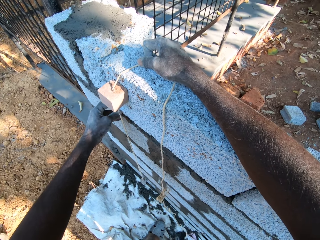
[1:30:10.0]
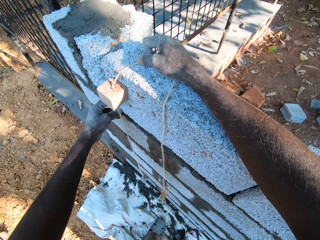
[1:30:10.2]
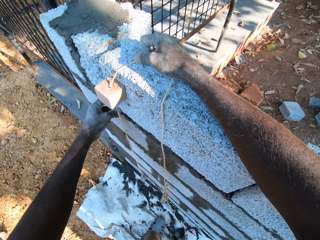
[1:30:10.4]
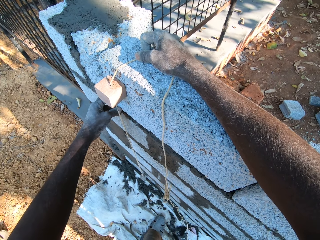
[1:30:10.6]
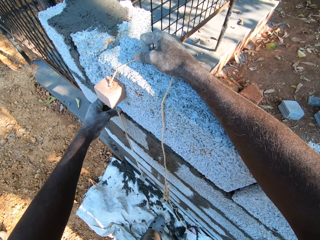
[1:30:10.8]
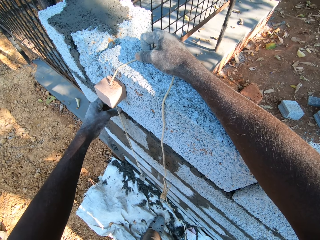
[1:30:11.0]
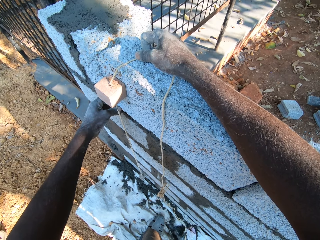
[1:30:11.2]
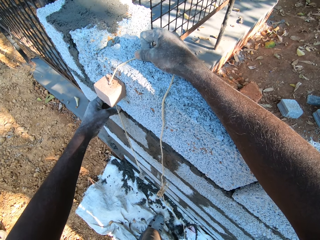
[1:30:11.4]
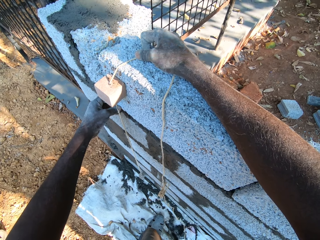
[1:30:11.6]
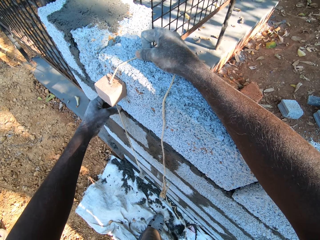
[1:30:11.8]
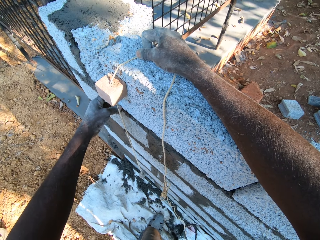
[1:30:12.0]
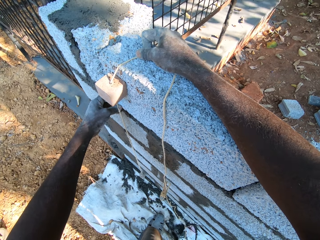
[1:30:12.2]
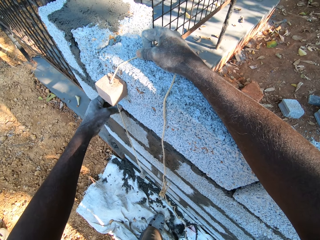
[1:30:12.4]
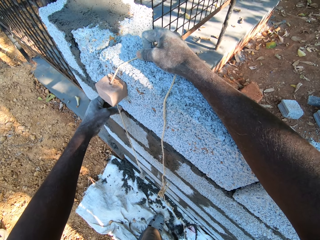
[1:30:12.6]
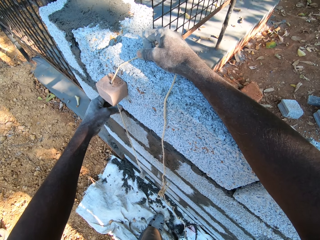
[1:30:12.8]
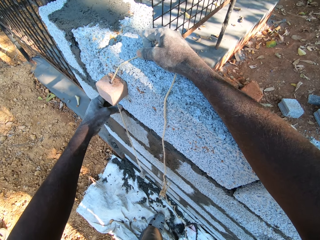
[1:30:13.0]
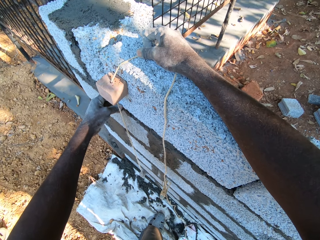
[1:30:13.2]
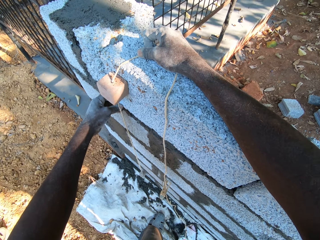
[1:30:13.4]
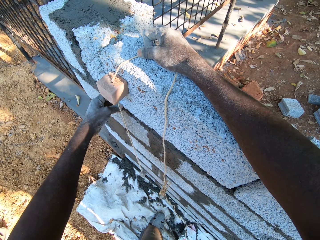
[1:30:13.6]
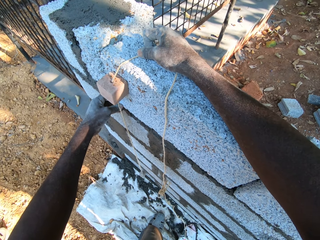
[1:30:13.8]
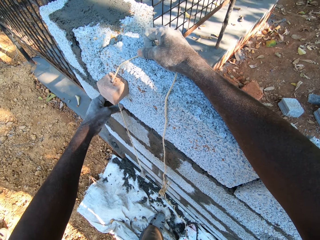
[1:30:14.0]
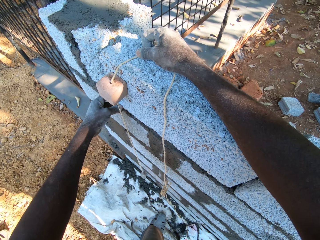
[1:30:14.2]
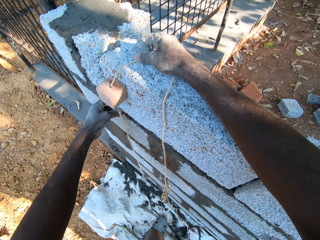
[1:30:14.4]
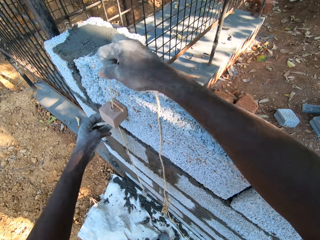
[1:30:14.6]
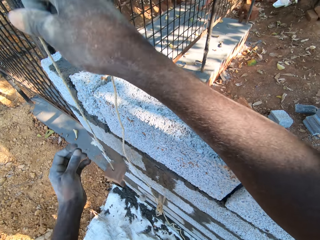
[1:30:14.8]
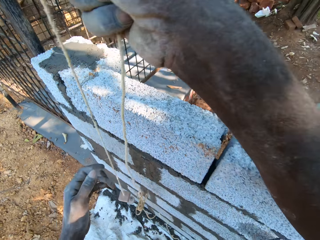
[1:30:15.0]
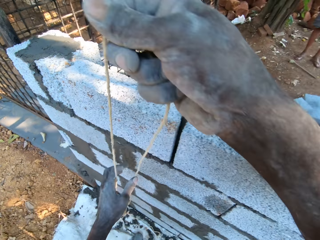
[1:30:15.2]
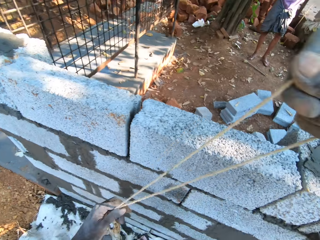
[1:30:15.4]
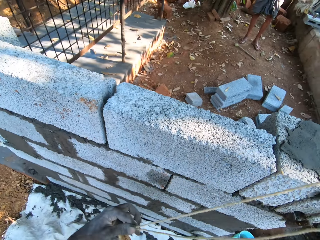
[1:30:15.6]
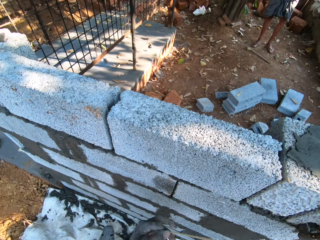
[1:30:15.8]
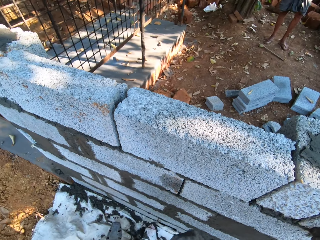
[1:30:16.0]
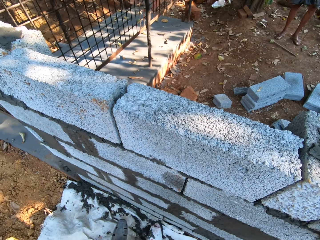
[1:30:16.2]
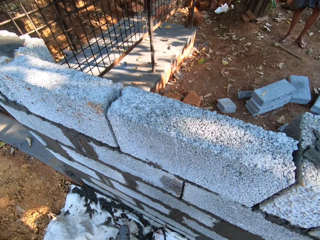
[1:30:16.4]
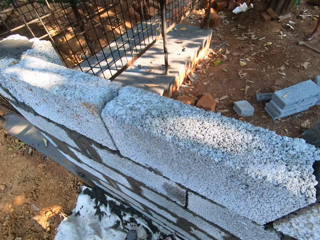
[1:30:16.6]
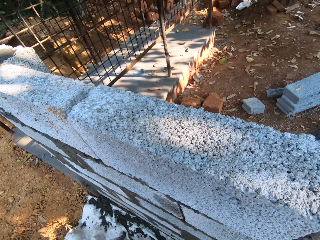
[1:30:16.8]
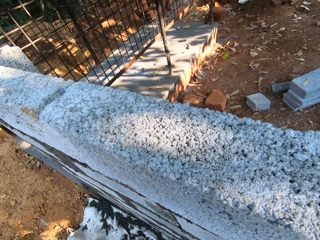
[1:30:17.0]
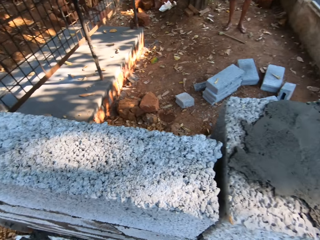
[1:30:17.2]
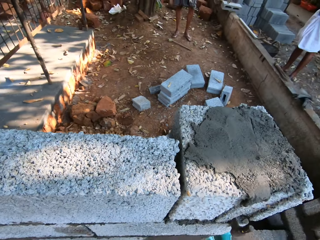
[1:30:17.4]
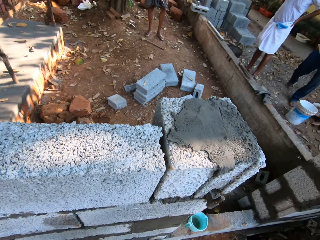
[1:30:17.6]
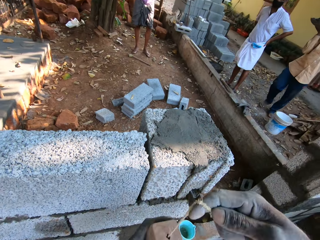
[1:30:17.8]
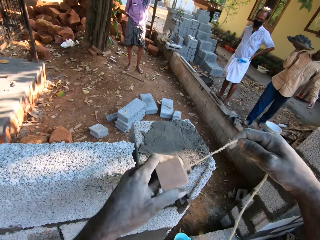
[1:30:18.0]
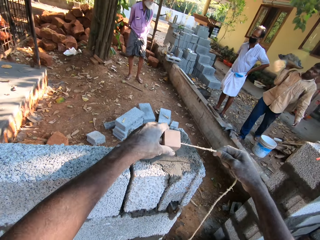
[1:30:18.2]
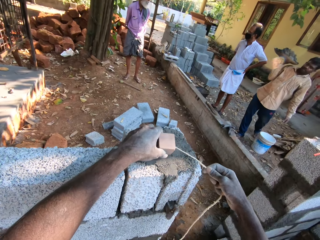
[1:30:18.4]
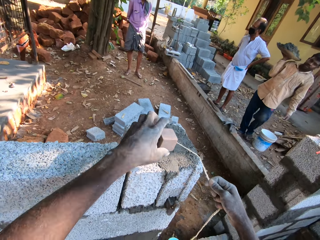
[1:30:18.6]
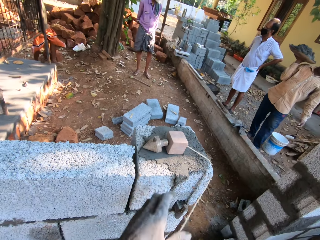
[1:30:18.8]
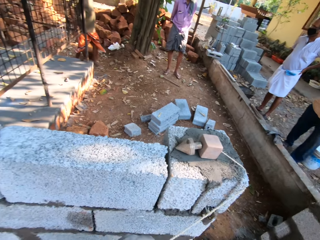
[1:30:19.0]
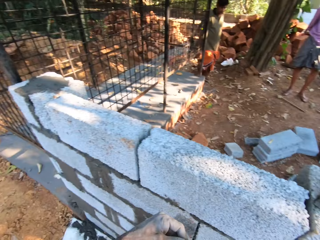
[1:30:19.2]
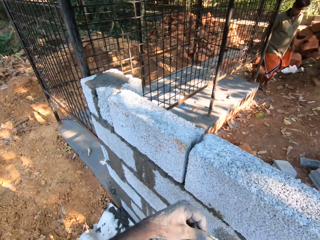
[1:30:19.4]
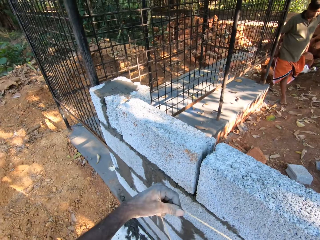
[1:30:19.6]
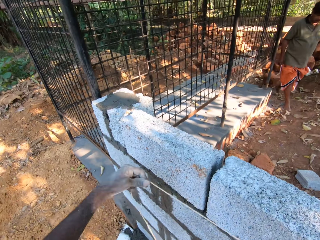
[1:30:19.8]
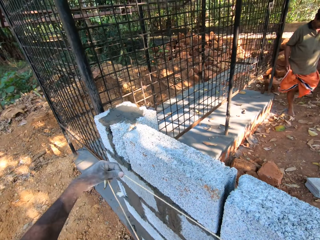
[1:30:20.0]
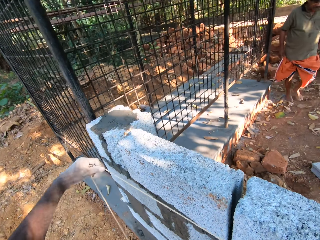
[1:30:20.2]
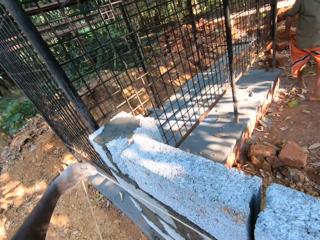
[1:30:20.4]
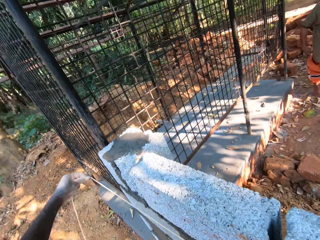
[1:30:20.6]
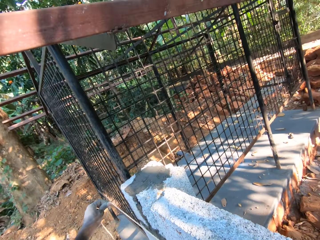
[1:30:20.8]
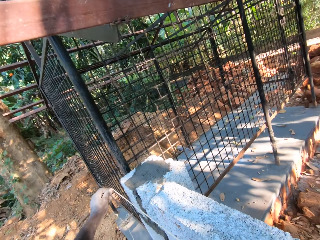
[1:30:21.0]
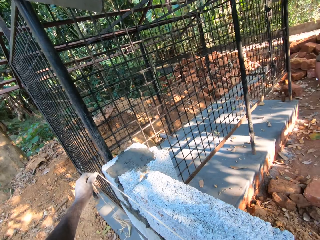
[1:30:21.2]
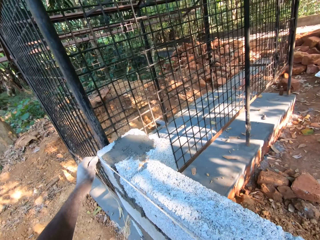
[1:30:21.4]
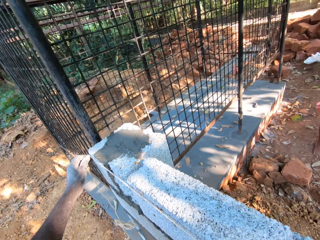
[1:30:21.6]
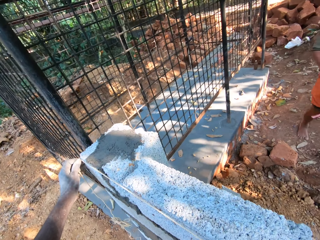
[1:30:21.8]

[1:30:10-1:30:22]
The camera wearer touches the fence with his left hand. He takes the plumb line off the fence with his right hand. He holds the plumb bob with both hands. He moves aside. A man carries a pan of mortar with his right hand. The camera wearer places the plumb bob on the brickwork with his right hand. He stretches the plumb bob on the brickwork with his left hand.

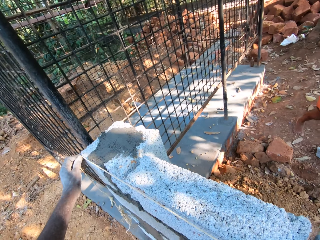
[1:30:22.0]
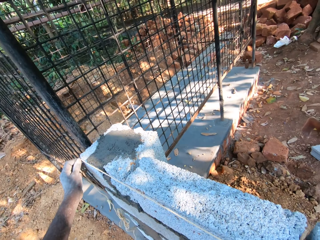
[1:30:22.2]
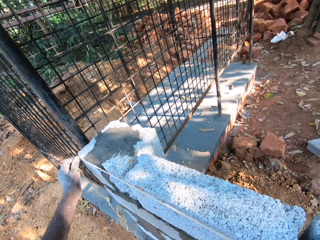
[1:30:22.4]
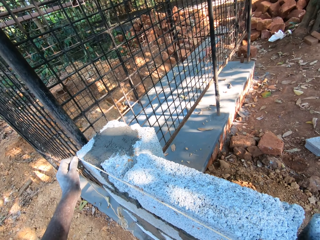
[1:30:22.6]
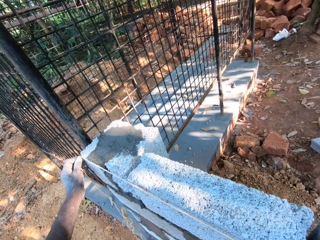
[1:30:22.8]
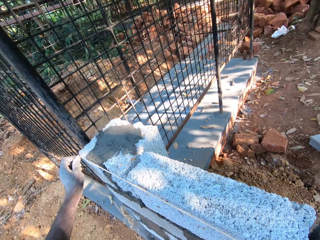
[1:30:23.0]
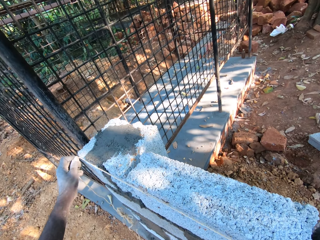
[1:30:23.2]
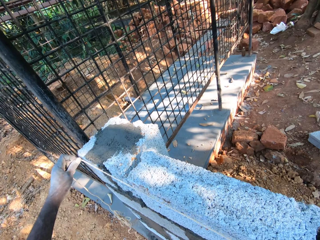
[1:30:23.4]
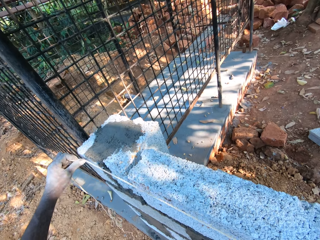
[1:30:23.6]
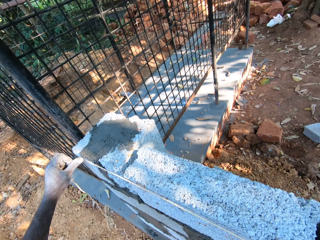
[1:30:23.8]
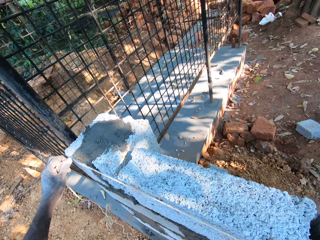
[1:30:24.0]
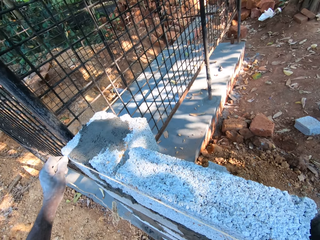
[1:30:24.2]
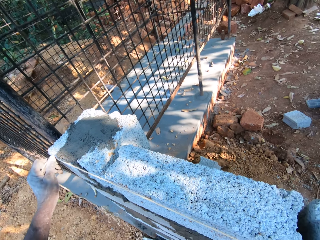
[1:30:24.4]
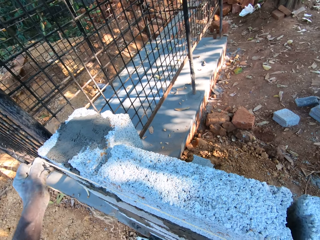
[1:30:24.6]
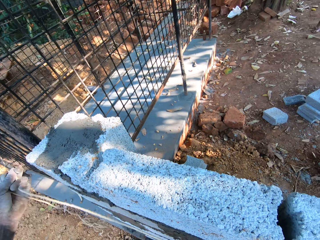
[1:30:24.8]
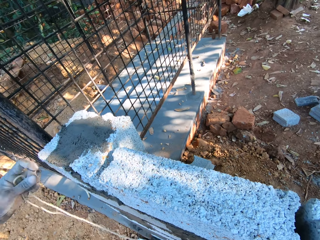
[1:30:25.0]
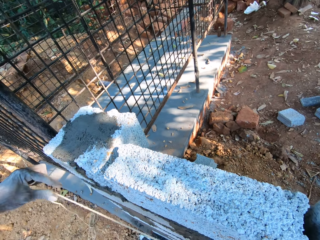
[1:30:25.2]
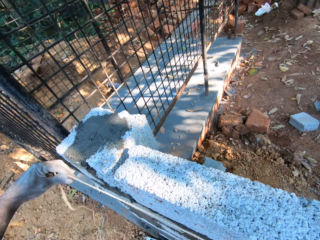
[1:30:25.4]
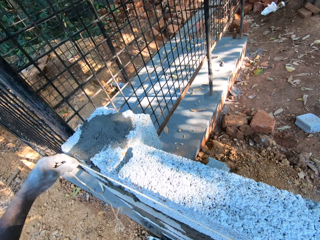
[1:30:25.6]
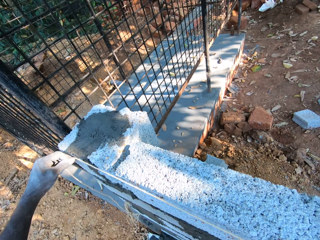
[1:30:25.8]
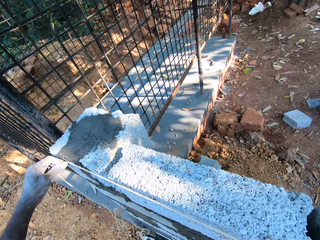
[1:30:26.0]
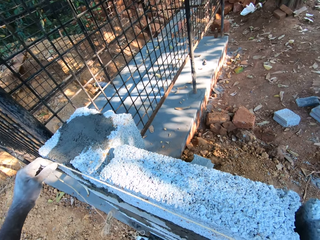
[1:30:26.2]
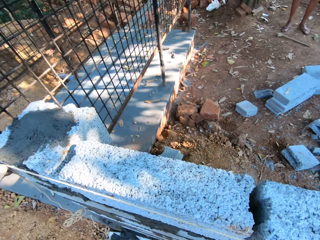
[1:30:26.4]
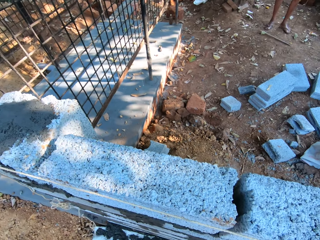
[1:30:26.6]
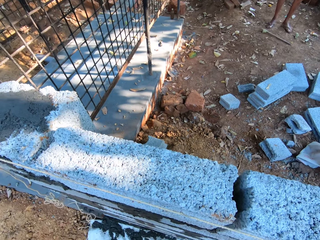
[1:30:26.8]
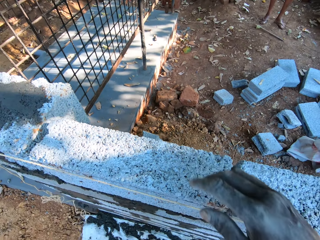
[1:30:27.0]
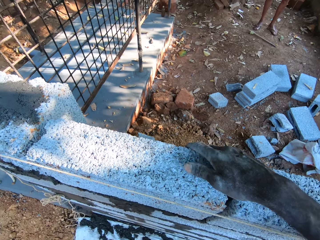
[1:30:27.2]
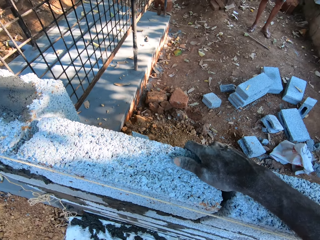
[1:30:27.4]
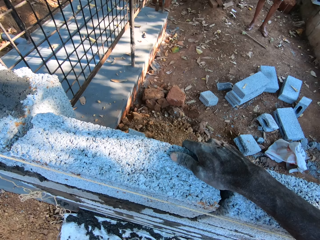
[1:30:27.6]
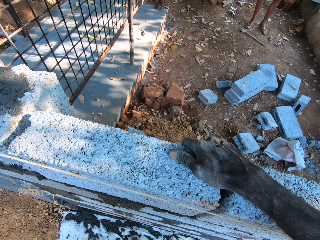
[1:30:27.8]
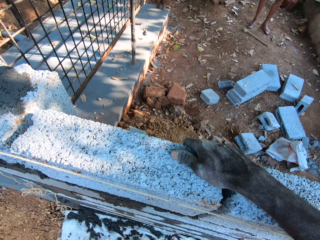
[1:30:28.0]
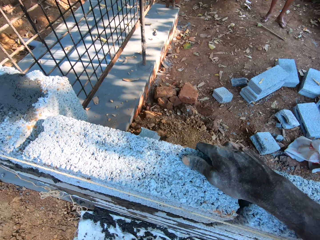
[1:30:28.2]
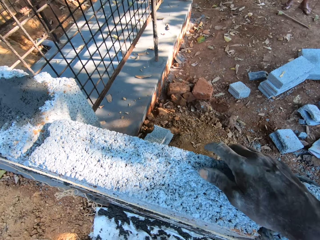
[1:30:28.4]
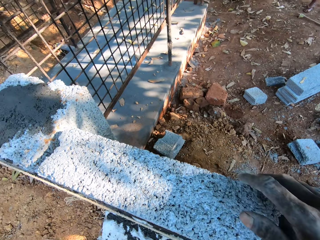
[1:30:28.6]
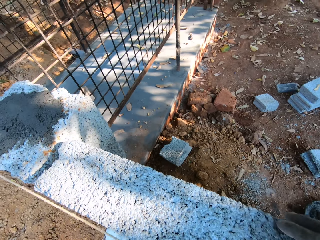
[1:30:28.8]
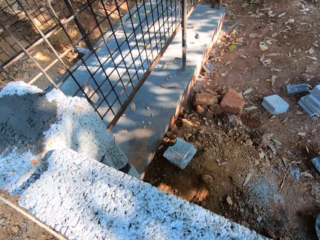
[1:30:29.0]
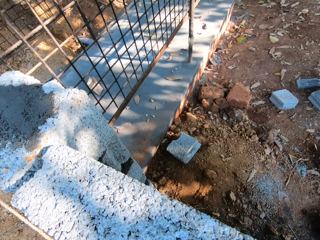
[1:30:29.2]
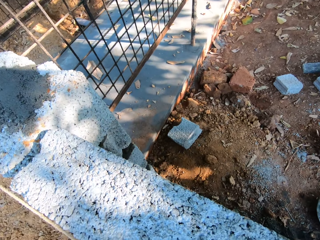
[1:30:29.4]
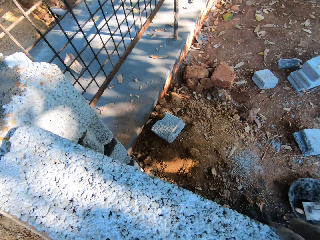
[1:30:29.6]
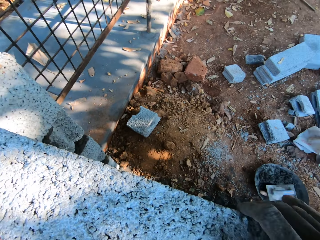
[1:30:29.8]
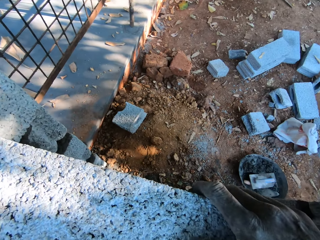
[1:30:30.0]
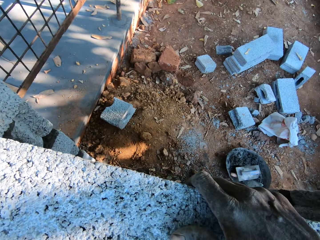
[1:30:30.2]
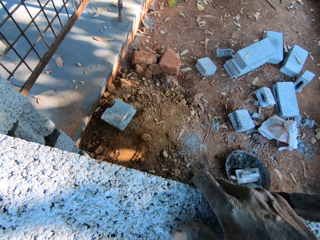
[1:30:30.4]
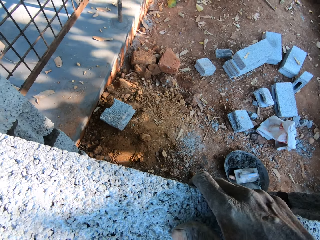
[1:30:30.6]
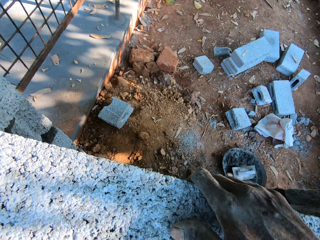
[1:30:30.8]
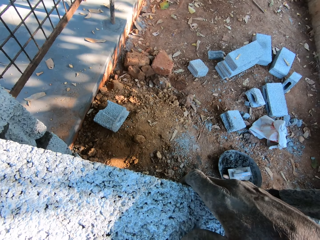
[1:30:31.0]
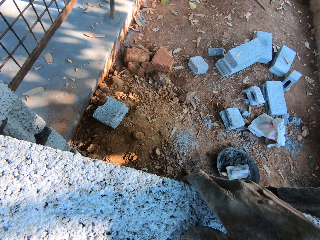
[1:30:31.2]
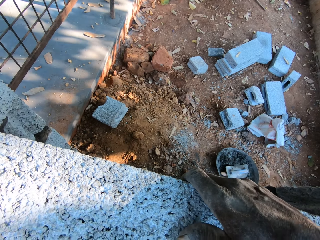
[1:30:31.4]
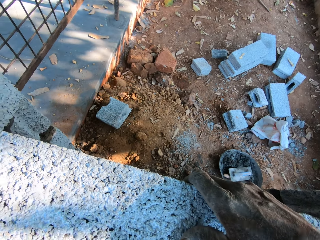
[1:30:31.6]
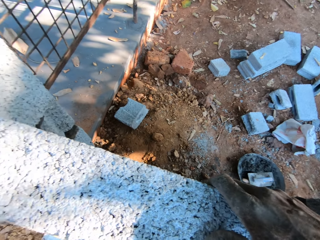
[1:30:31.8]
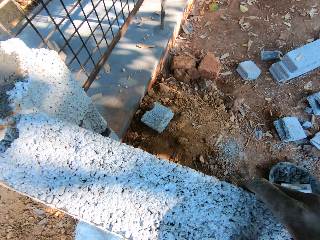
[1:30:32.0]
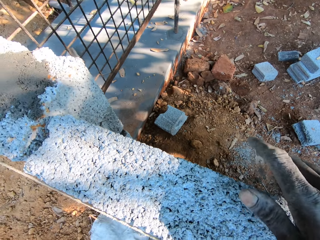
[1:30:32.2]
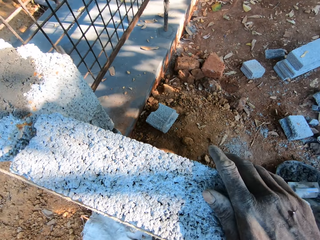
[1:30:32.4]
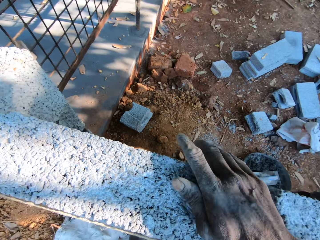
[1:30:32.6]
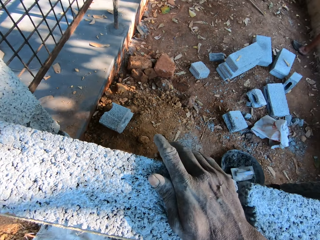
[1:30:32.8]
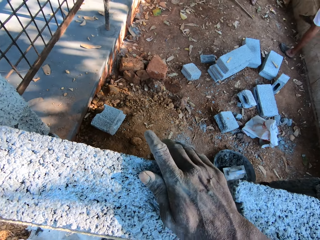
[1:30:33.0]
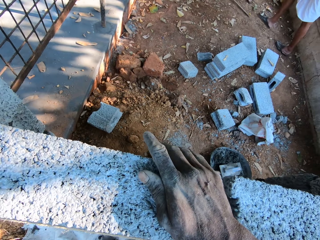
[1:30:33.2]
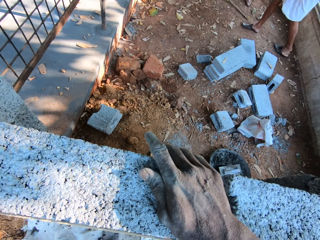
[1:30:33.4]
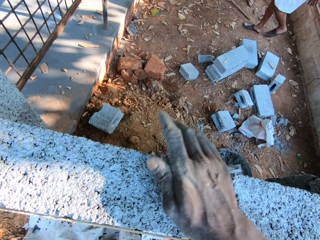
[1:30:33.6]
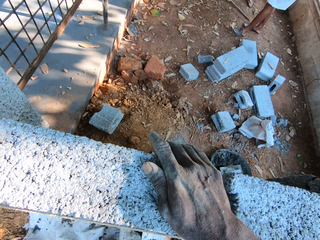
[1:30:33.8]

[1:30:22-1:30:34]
The camera wearer adjusts the plumb bob with his left hand. He adjusts the brick on the brickwork with his right hand. He holds on the brick. He adjusts the brick. He hits the brick on the brickwork with his right hand.
